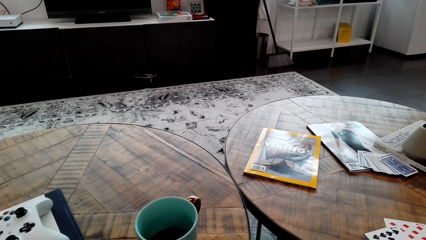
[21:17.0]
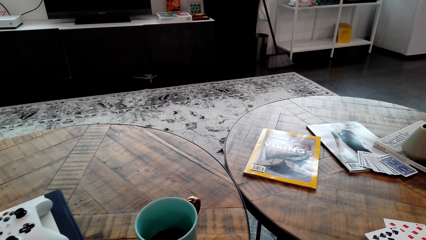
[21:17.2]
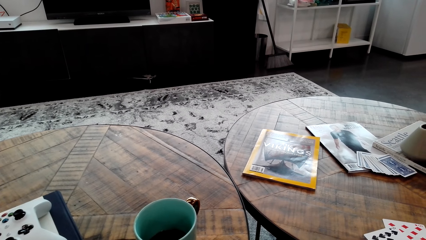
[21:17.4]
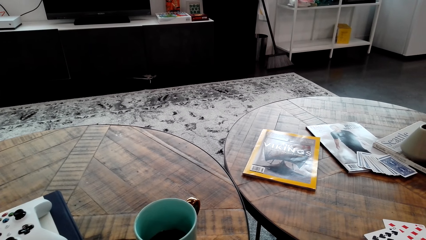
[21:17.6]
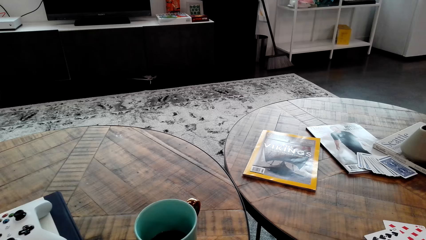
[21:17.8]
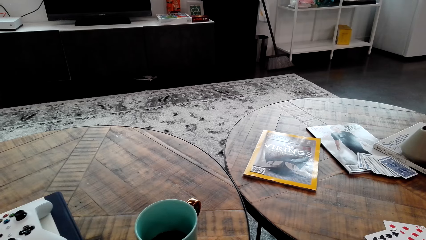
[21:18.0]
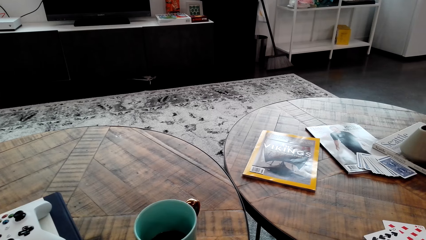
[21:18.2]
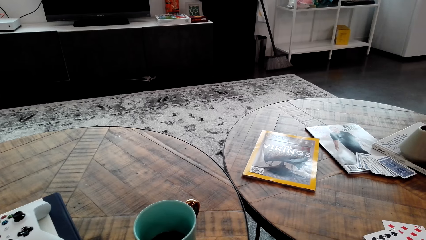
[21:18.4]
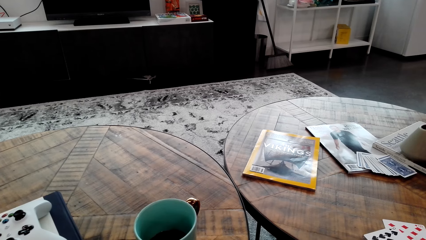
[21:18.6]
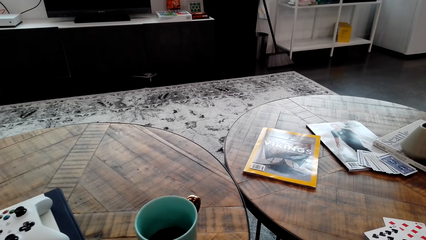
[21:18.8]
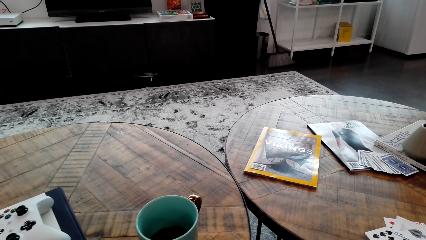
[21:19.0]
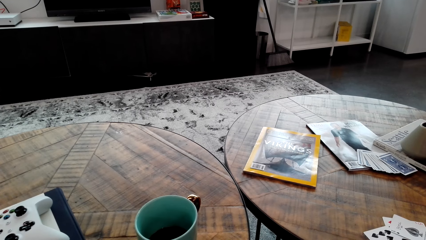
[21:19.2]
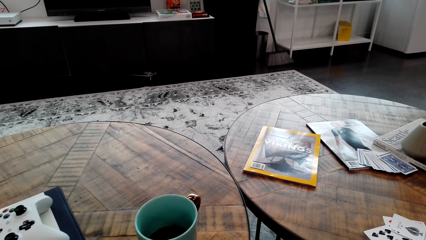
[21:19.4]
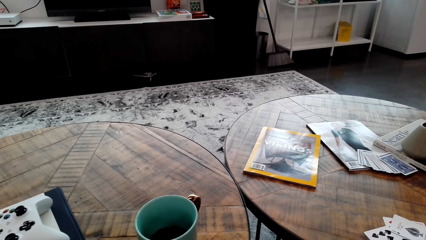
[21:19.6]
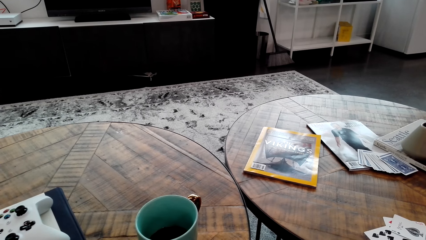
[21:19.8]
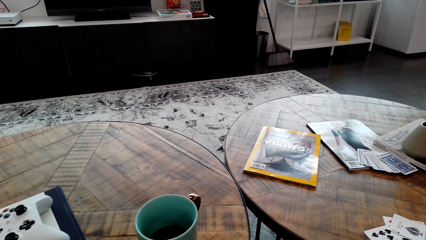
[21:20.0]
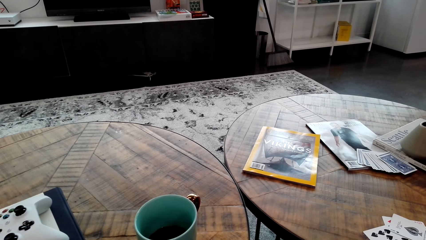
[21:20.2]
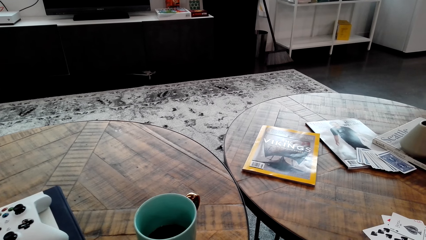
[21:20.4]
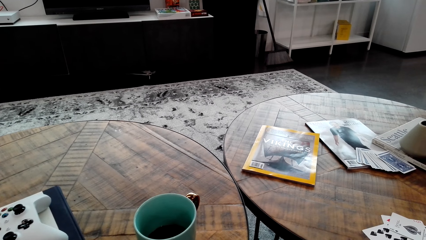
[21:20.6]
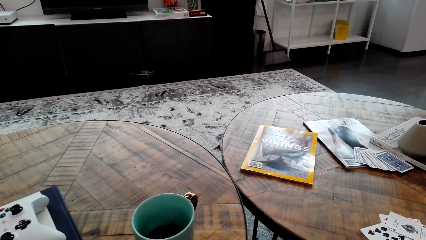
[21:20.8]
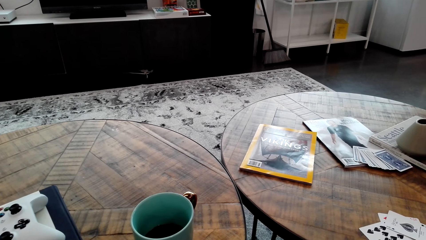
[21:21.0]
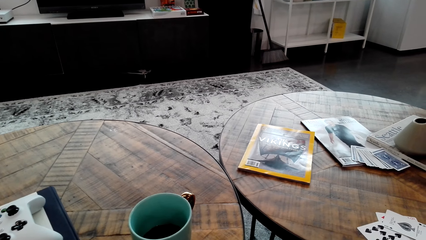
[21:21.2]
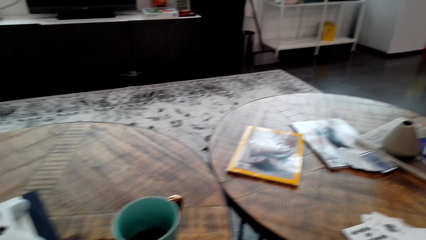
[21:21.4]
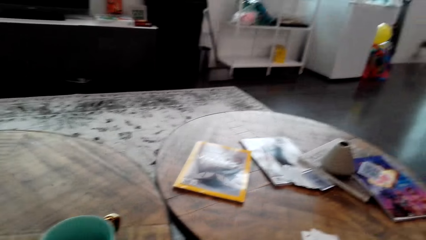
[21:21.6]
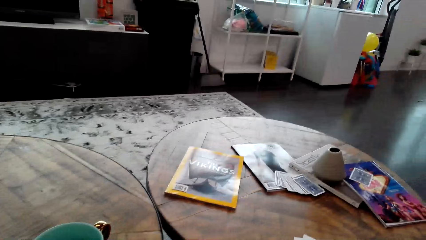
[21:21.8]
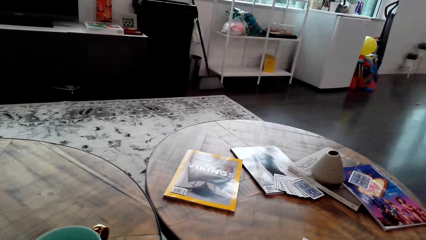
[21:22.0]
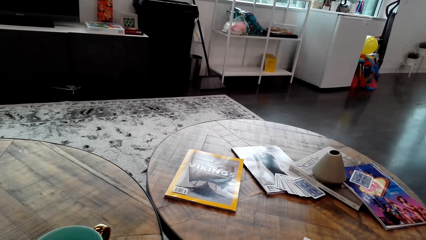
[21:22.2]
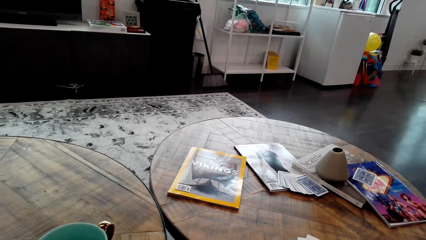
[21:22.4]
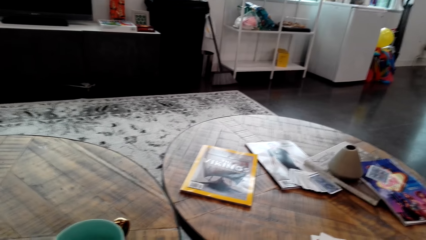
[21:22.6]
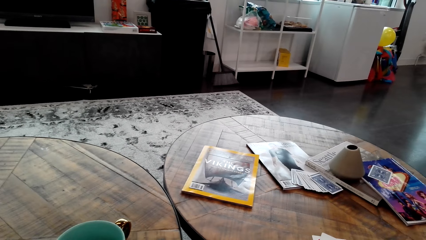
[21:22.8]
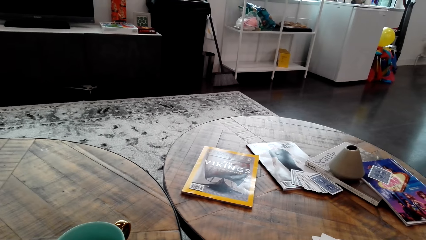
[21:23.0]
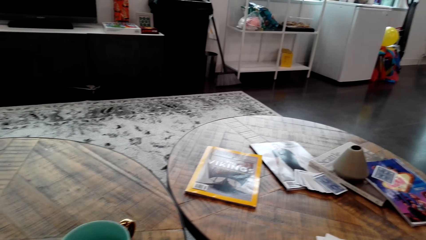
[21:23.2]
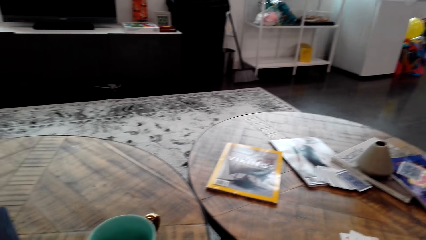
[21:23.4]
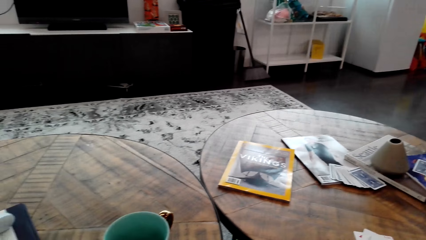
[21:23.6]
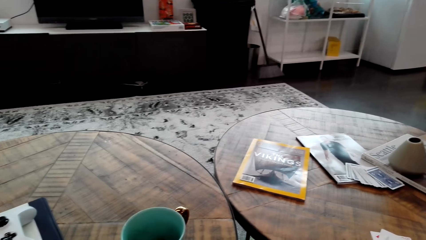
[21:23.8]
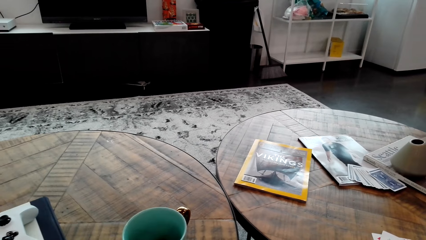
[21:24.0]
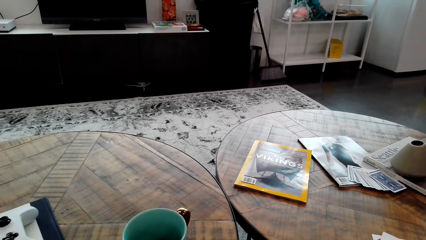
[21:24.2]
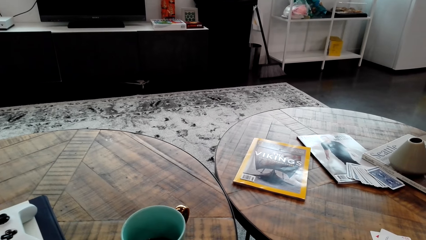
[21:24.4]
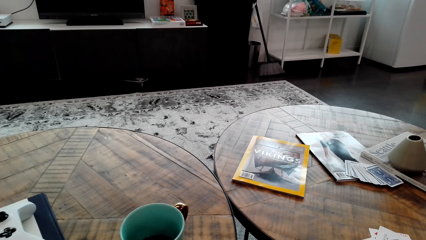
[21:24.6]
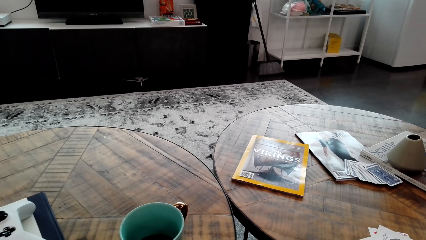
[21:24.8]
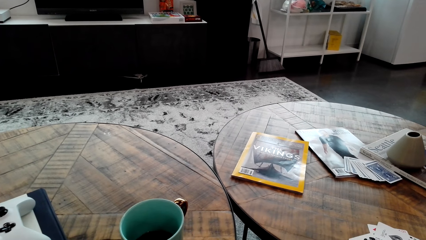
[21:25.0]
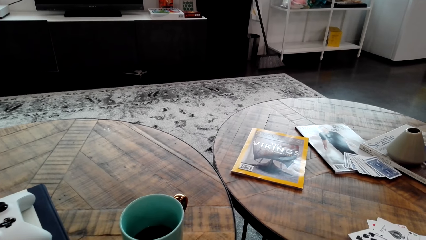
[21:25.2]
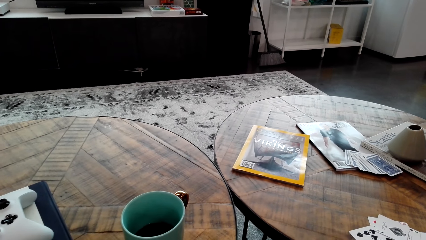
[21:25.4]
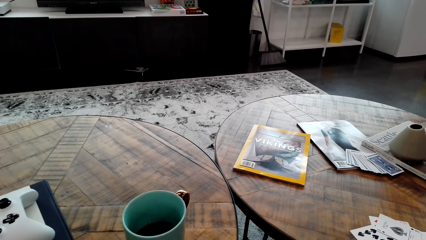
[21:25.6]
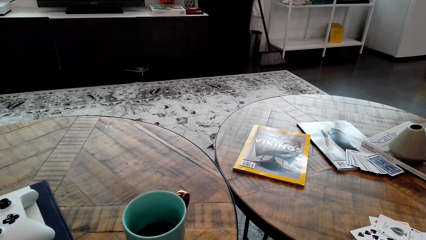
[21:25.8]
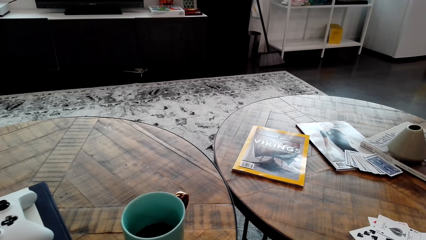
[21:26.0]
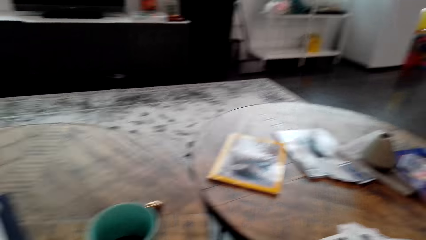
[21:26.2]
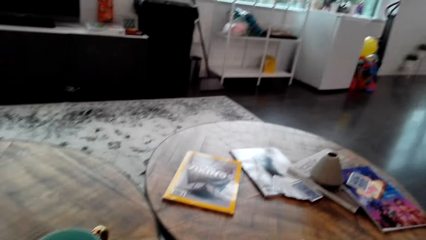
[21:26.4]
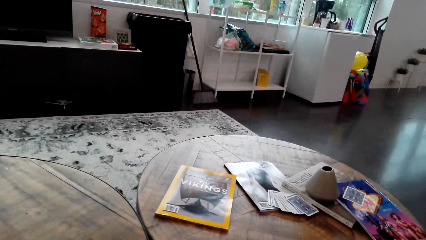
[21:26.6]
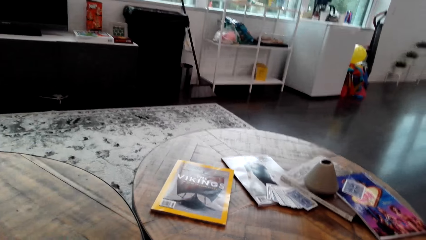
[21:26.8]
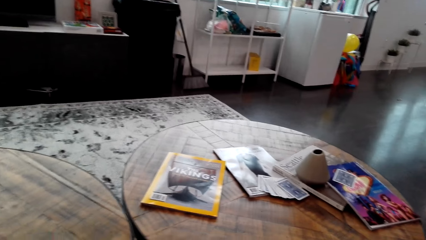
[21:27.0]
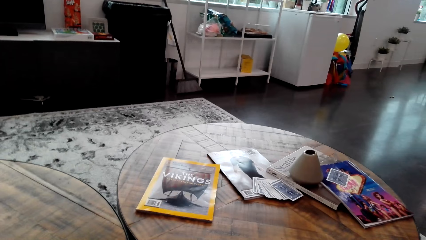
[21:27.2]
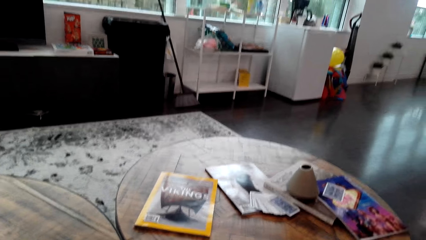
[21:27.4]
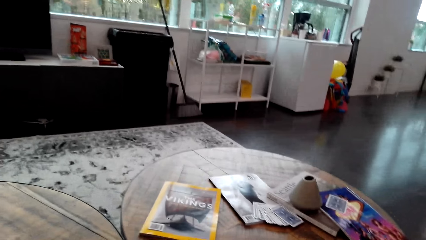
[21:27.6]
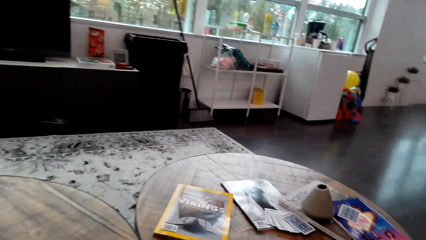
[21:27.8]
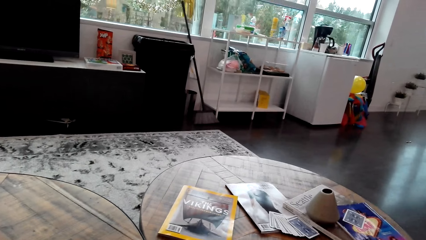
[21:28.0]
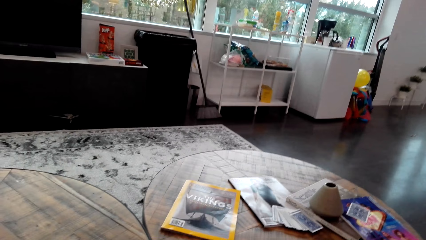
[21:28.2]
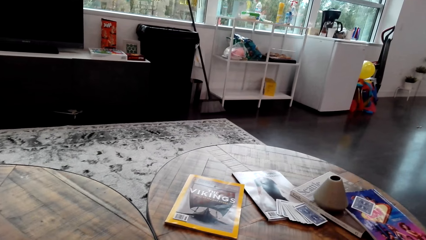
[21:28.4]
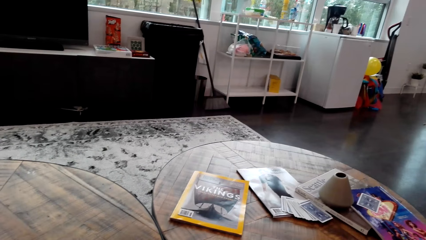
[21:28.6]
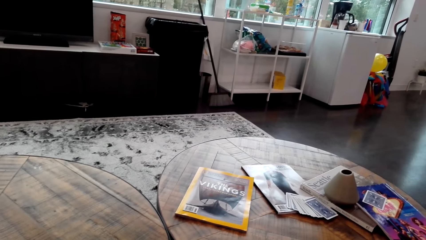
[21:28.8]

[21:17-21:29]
A woman puts a card on the table. The camera wearer turns around the room. They look around.

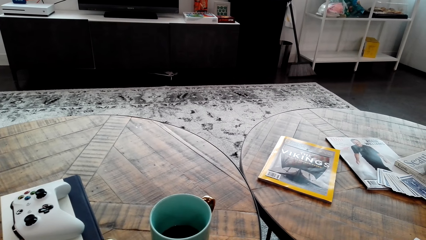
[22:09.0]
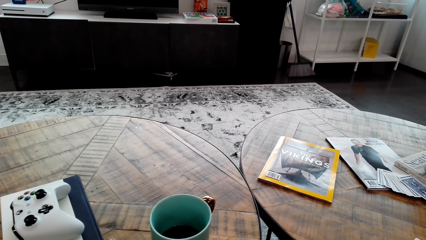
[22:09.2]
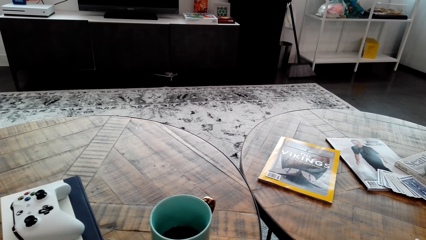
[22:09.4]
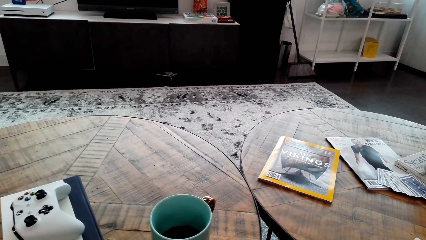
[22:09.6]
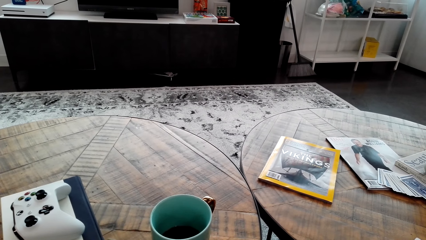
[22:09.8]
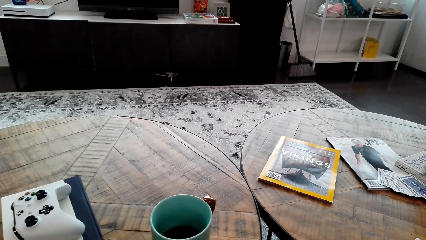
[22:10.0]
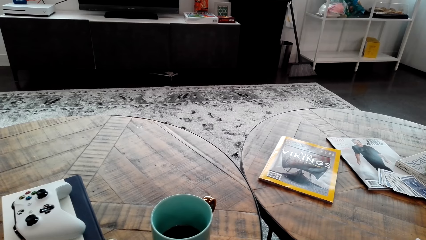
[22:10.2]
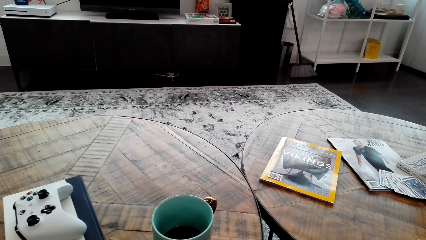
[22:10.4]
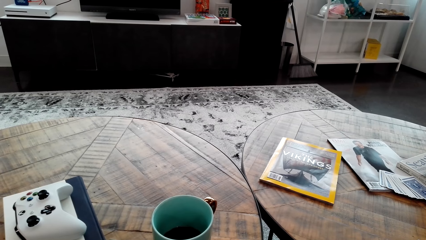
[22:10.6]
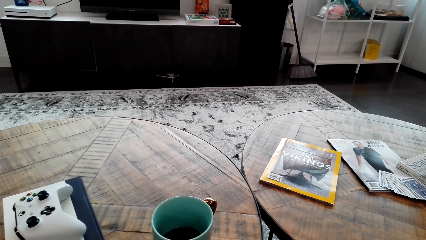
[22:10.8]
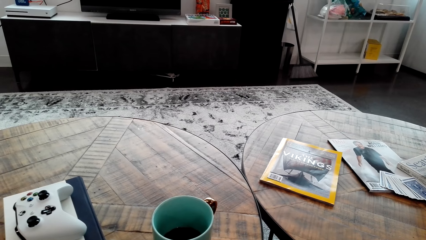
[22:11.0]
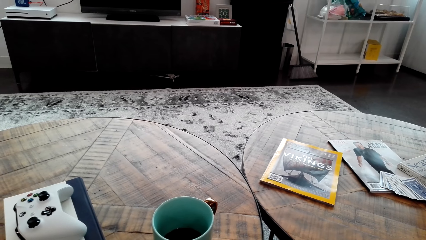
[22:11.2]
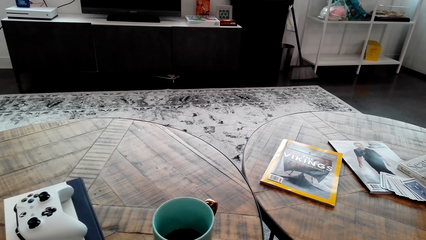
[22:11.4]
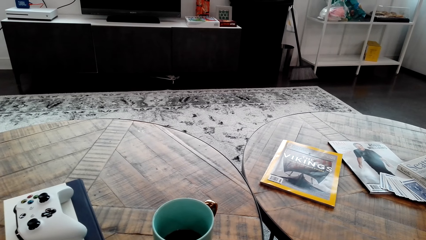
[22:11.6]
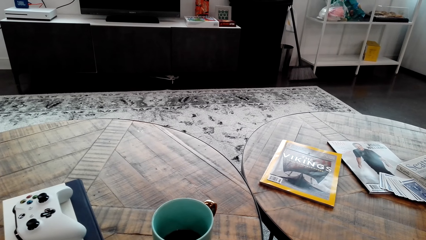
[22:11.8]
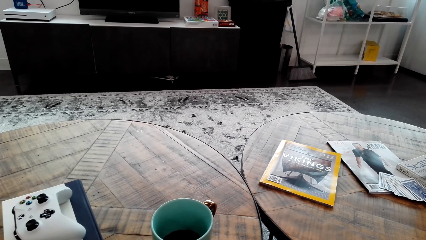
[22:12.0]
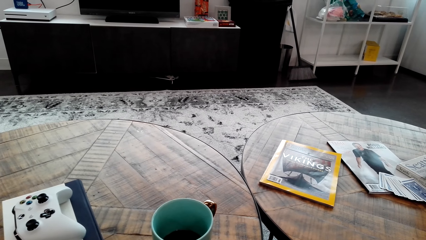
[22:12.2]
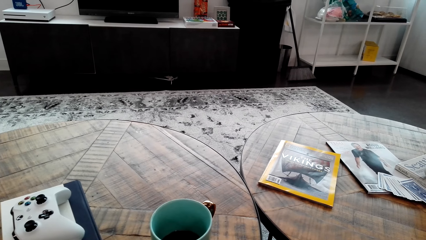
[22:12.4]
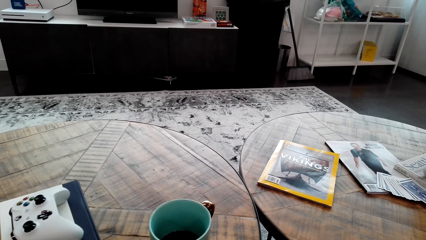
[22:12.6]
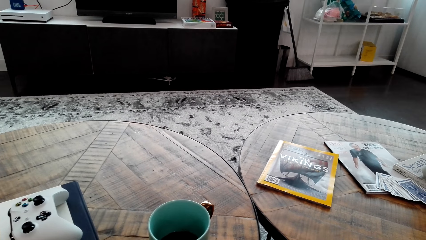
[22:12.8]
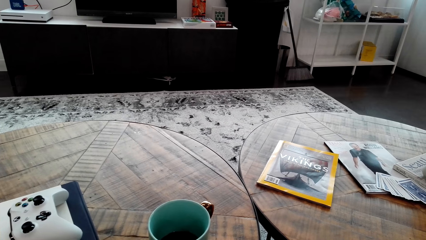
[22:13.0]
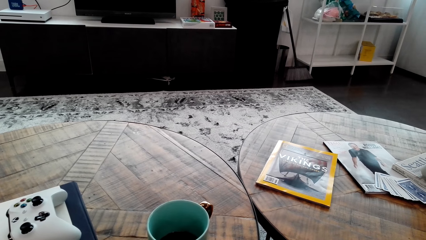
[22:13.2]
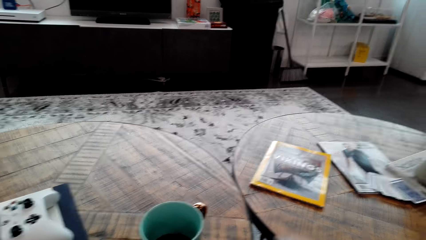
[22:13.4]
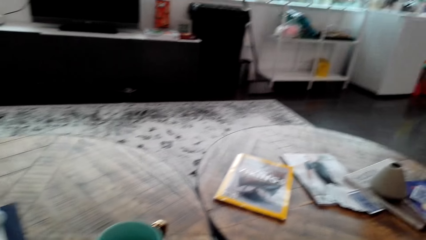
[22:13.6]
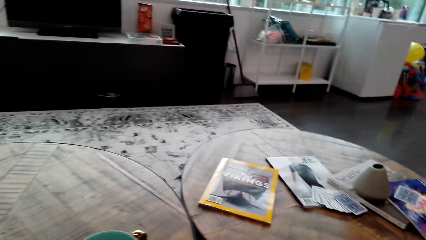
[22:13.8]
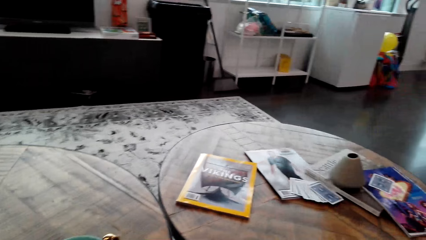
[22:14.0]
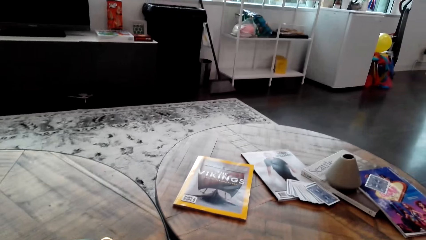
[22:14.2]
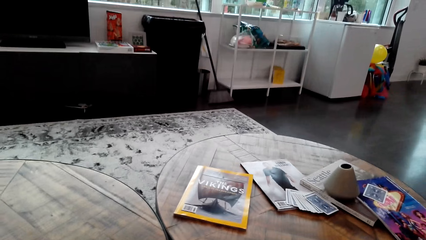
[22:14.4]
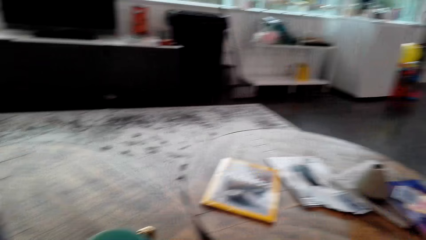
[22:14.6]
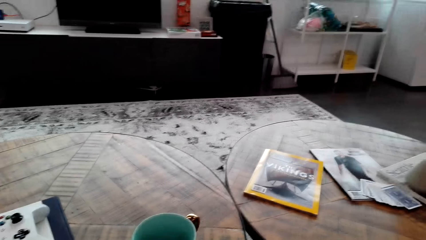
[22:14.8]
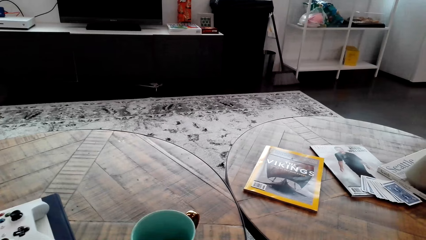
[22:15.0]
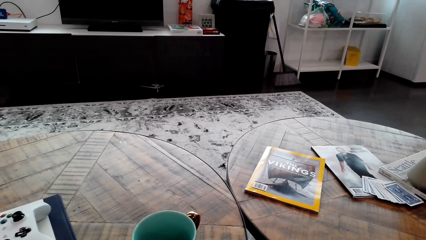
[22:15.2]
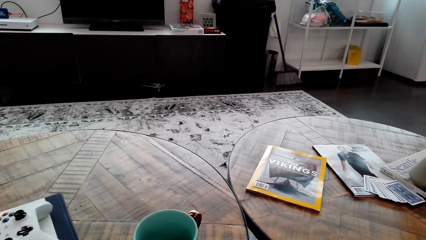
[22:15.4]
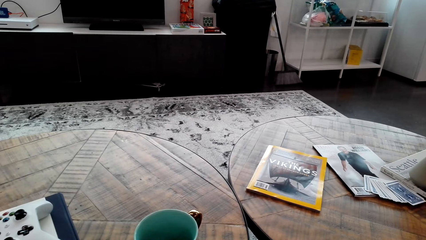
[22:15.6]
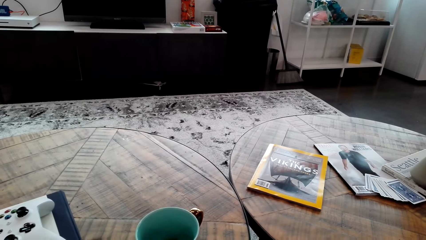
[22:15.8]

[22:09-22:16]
The camera wearer looks around.
